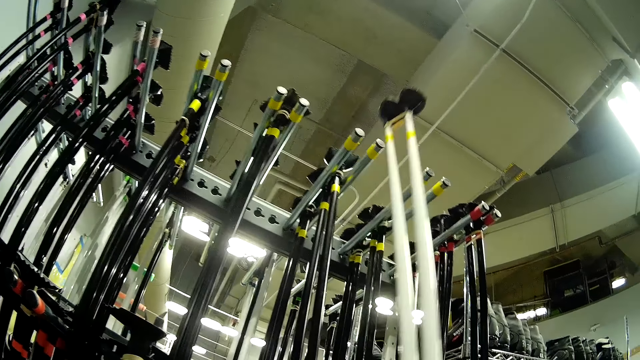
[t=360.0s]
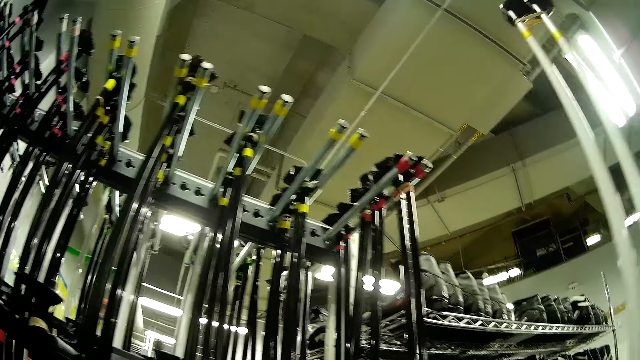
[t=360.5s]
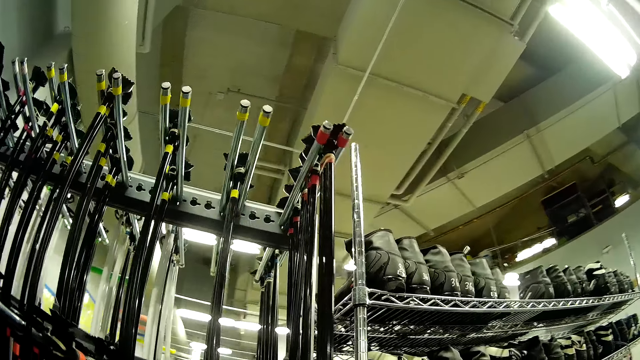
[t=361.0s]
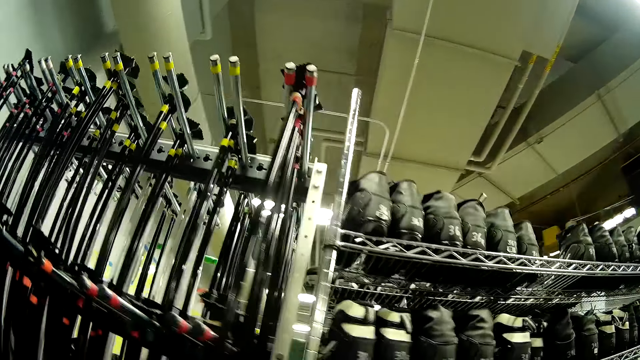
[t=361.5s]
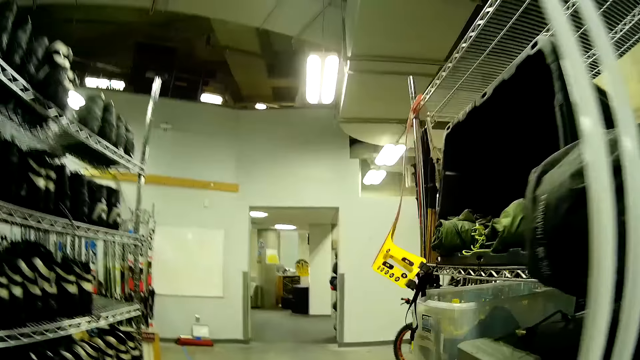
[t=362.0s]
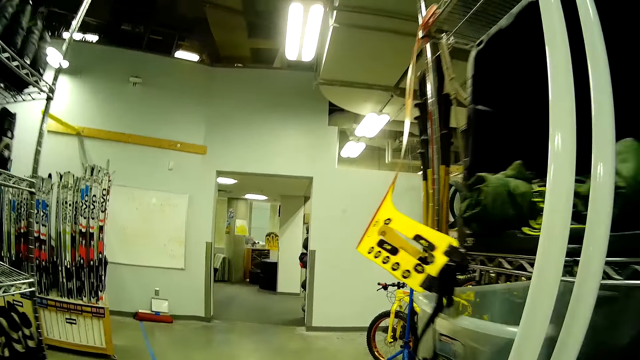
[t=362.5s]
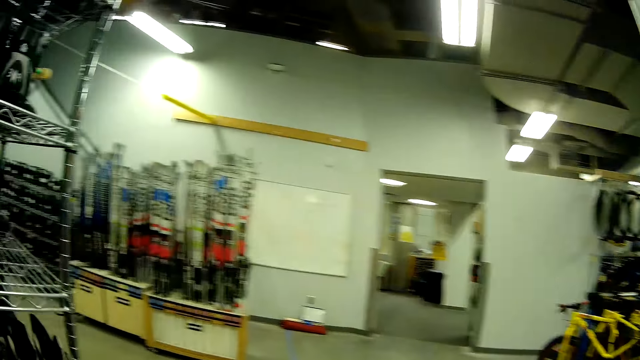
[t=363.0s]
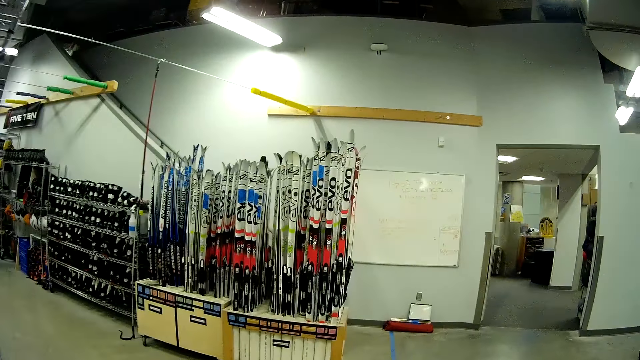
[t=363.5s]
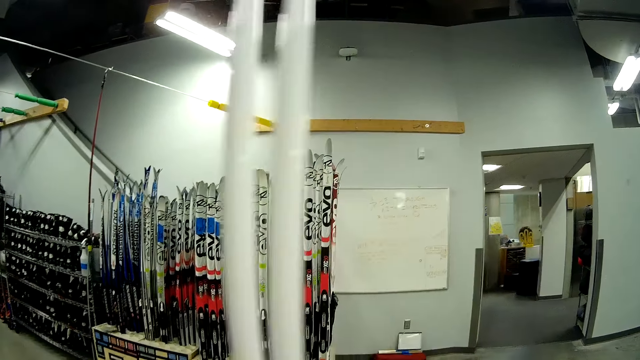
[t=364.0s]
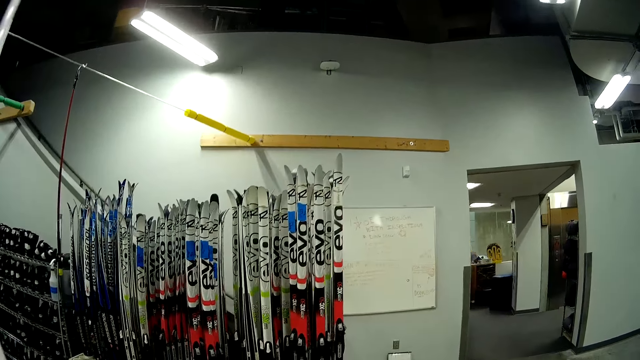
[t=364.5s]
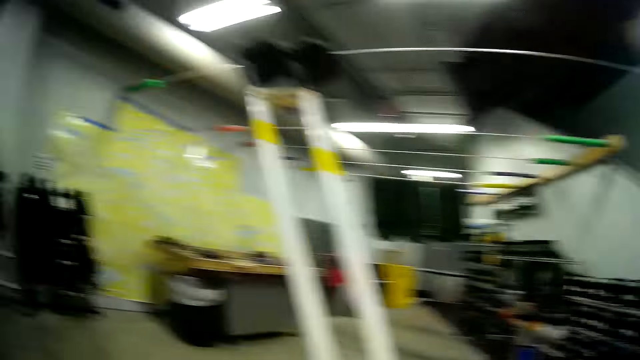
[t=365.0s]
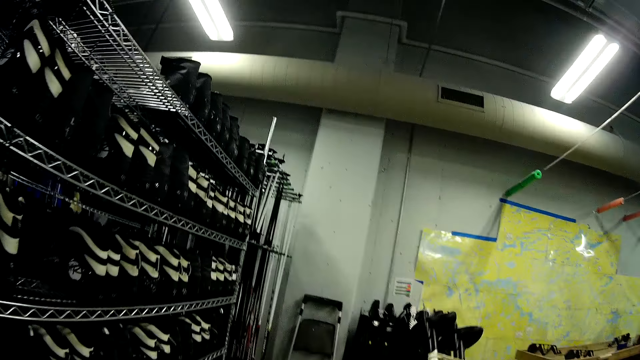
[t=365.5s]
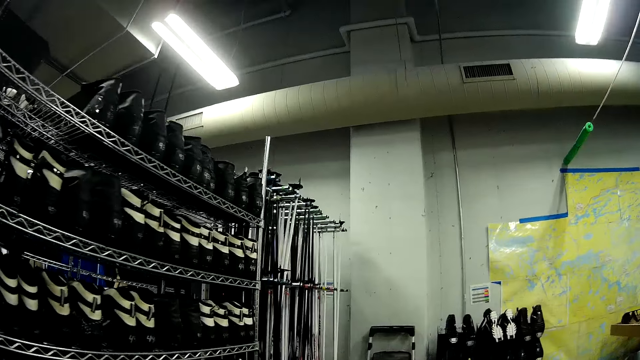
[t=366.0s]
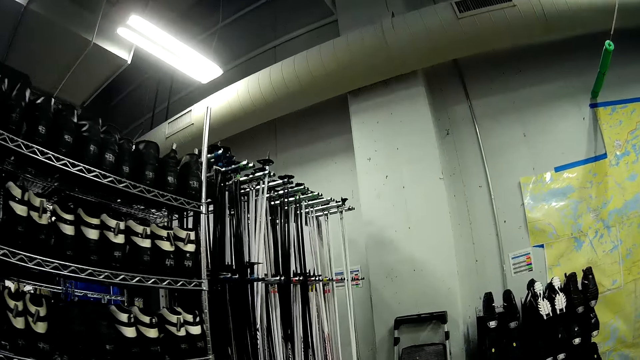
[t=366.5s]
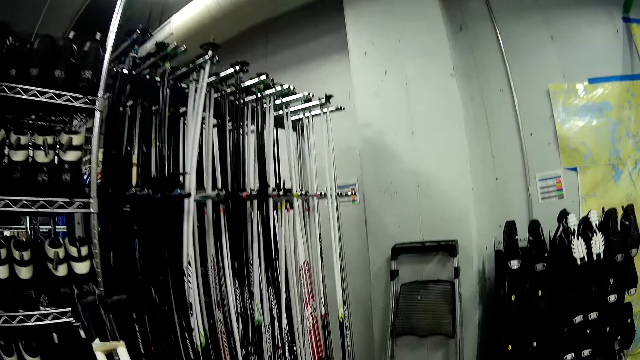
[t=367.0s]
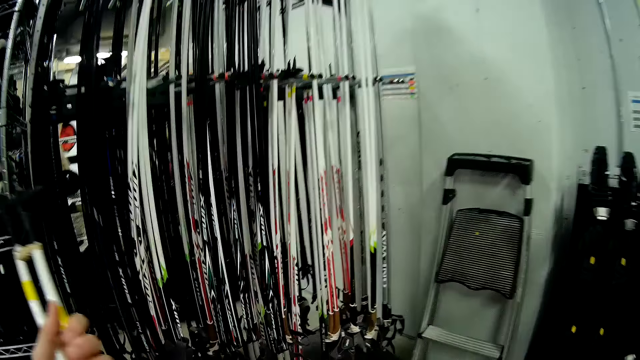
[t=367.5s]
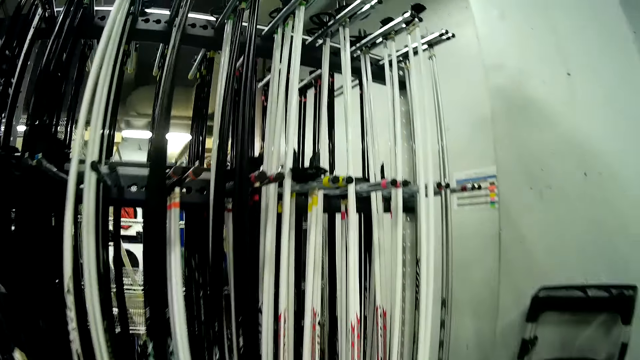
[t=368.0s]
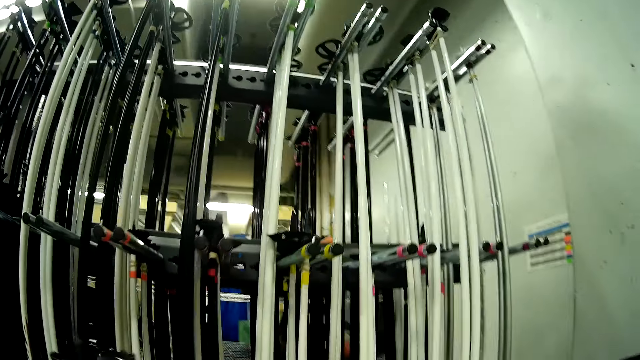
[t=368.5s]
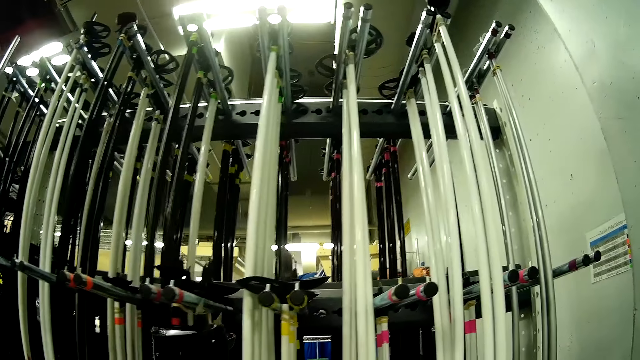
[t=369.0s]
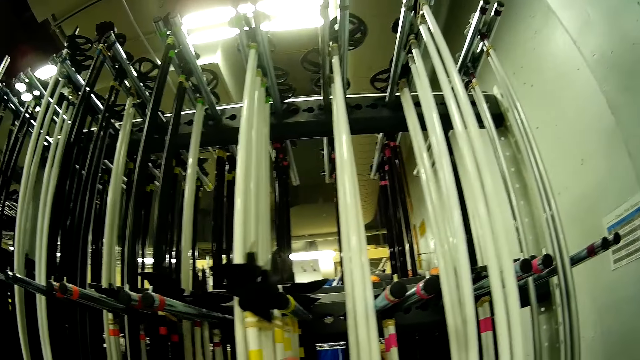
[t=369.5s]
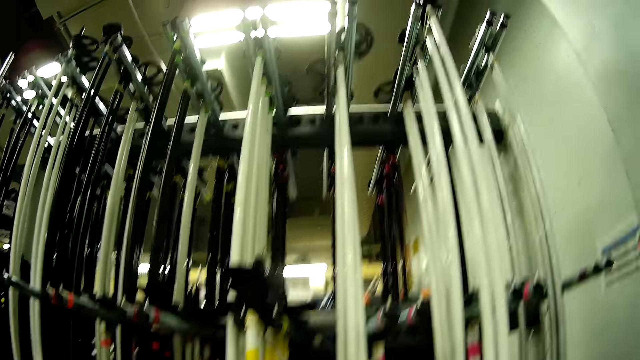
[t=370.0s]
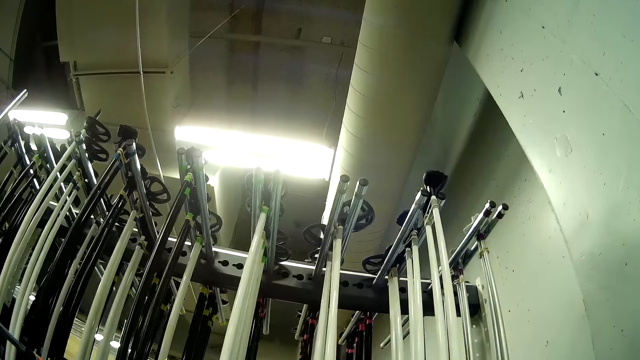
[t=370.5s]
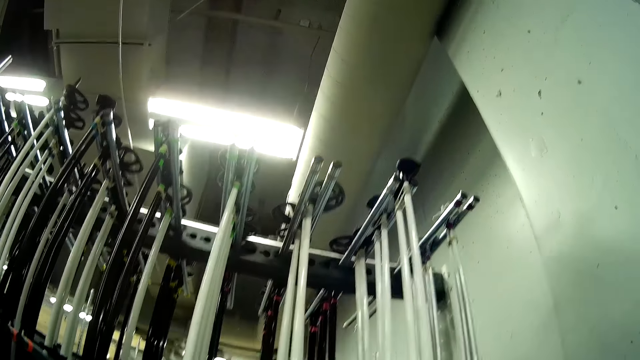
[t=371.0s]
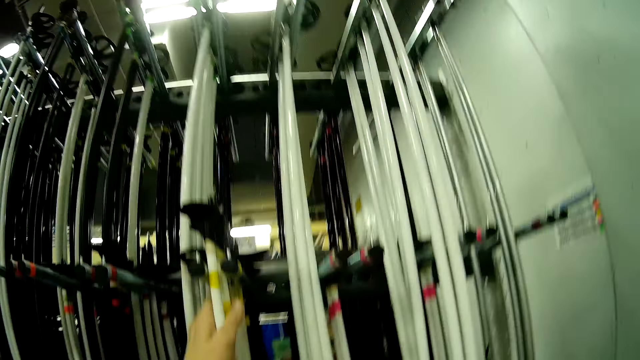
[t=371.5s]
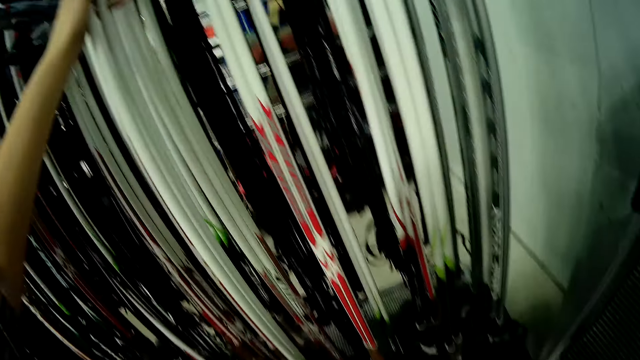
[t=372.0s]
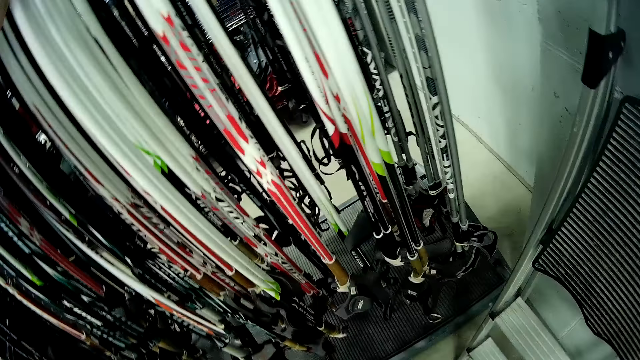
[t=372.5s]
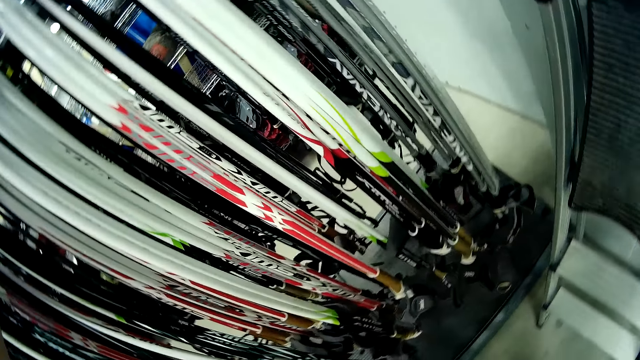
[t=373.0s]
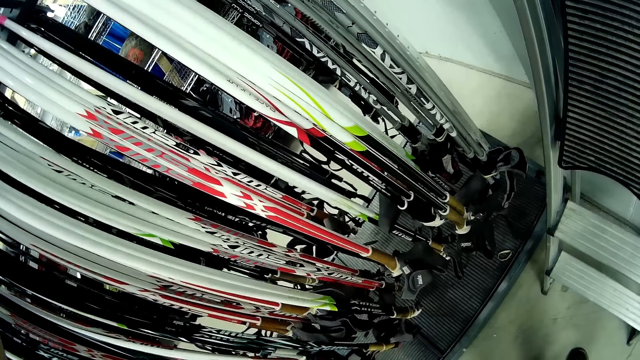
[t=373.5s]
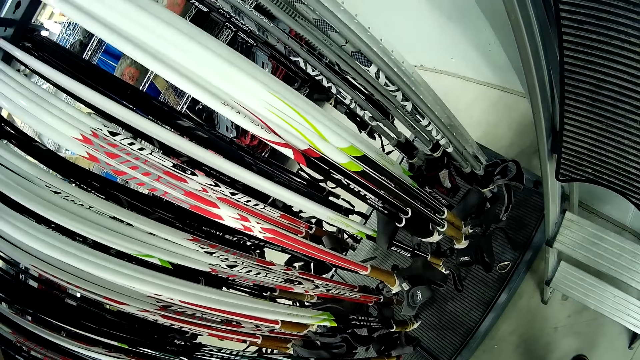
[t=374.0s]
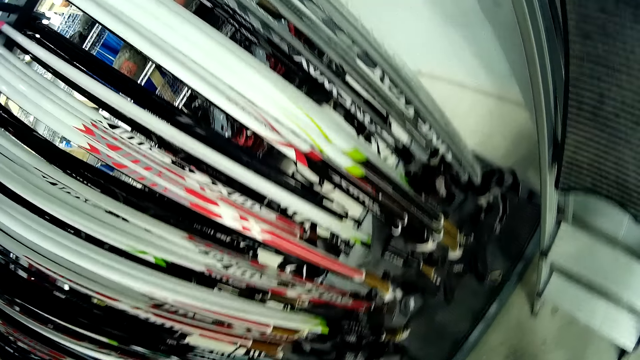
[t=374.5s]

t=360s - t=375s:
The camera wearer removes the skiing poles from the rack. They walk to the other side of the rack. They put the skiing poles on the rack and lift up the ski poles against the rack. They look around the rack.

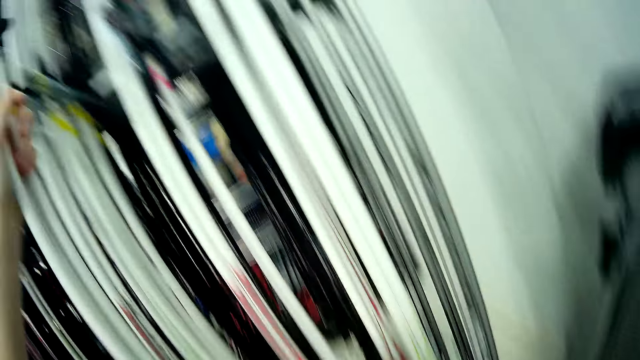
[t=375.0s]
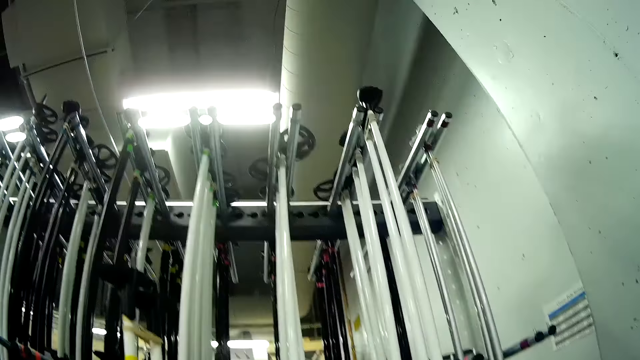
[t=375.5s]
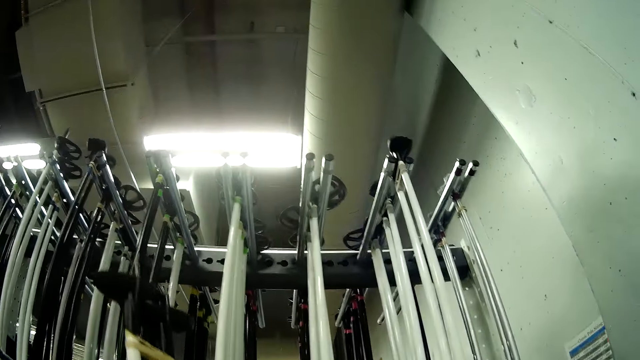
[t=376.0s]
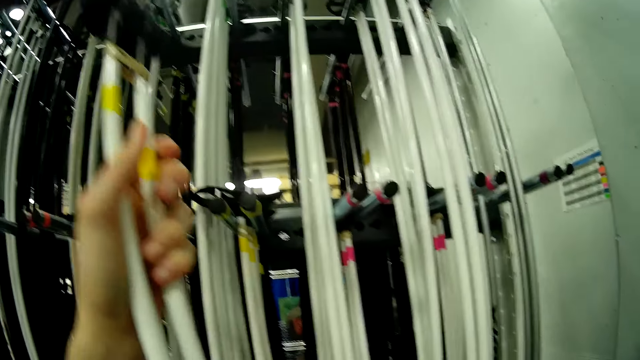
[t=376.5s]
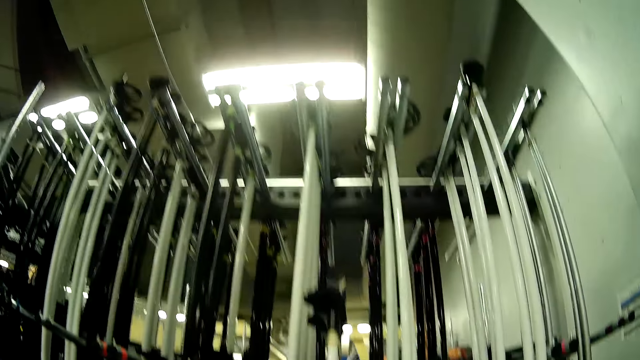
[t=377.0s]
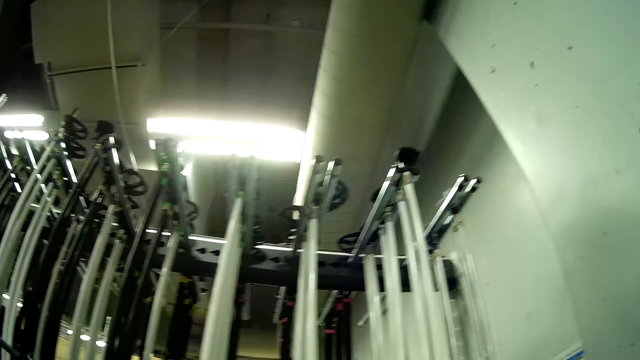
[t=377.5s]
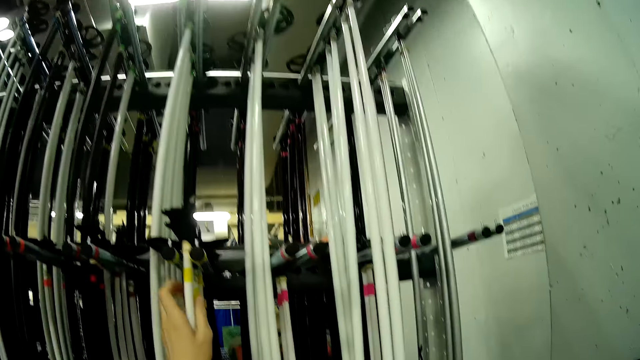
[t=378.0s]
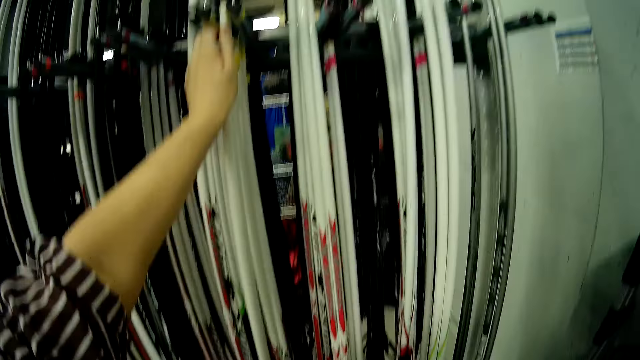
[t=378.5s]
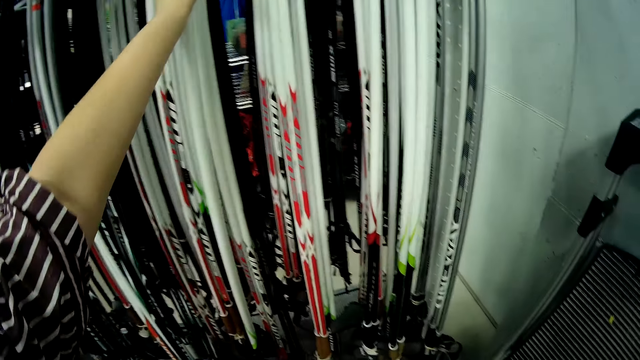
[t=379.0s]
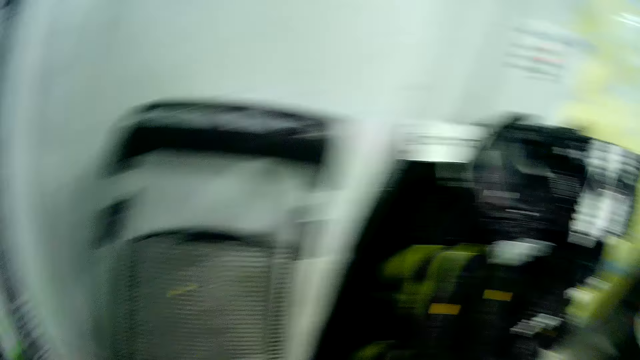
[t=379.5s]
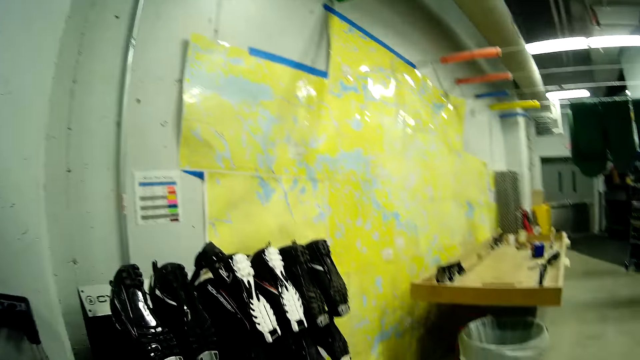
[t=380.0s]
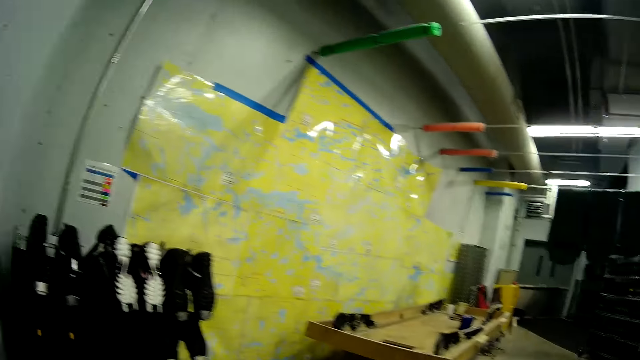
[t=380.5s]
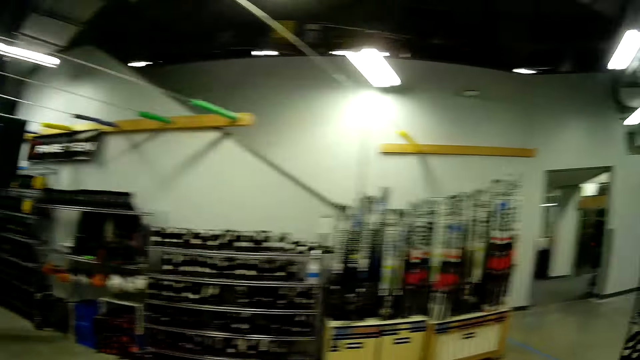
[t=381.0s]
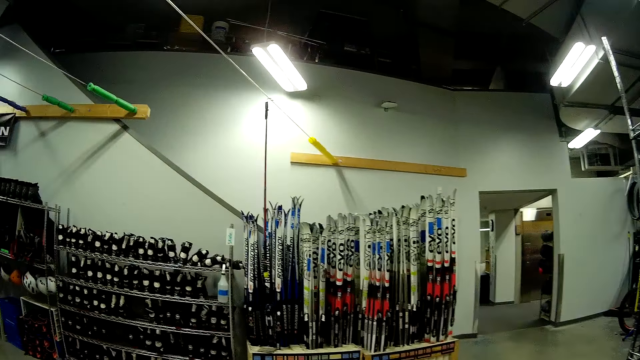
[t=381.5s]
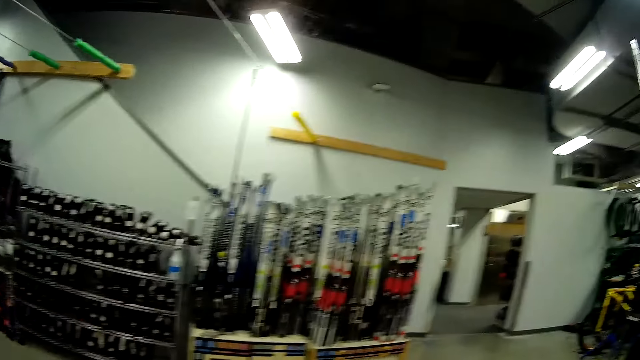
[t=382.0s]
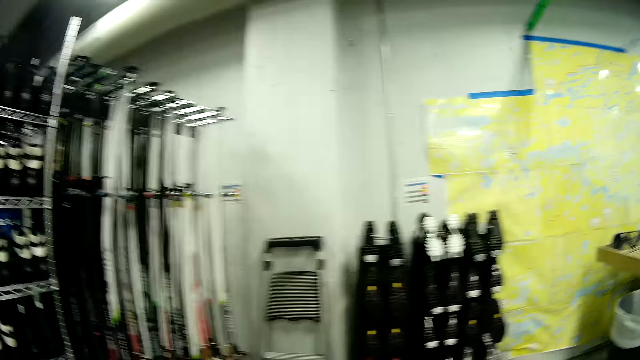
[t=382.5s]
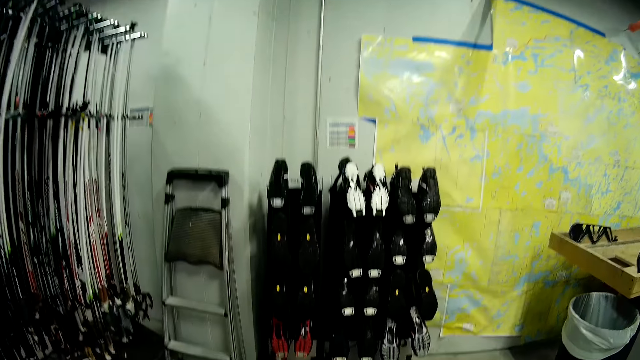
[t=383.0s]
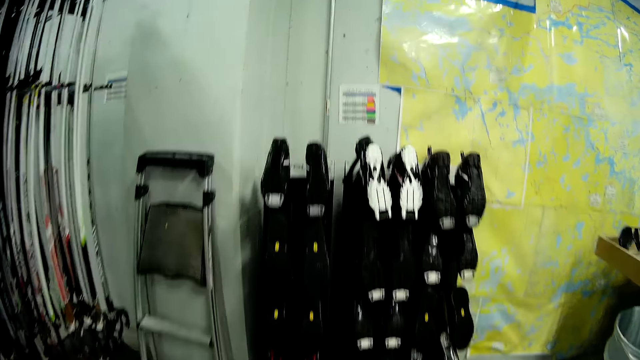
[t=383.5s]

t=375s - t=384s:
The camera wearer removes the skiing poles from the rack. They hang the ski poles on the rack. They walk towards a shoe rack in the store.
